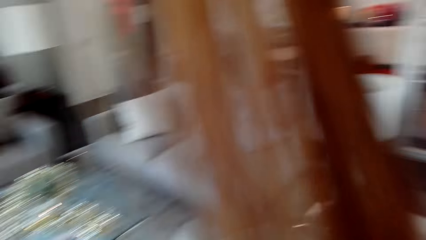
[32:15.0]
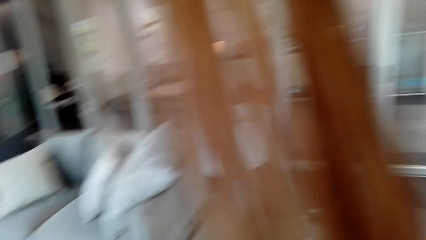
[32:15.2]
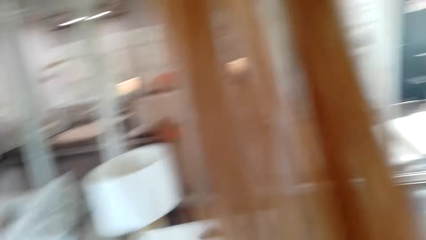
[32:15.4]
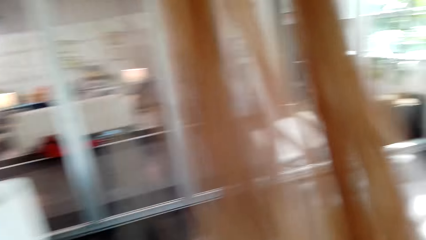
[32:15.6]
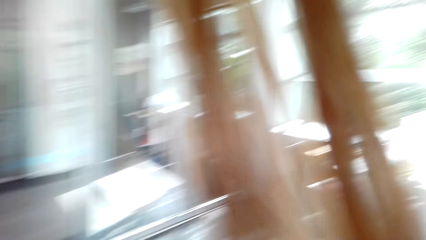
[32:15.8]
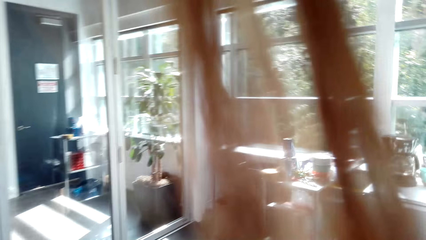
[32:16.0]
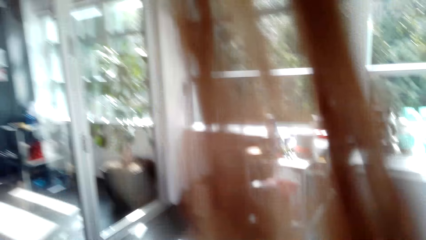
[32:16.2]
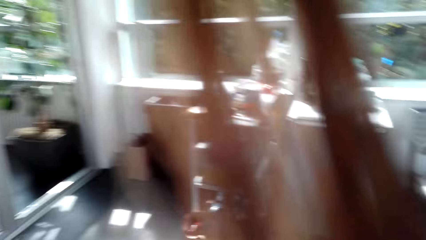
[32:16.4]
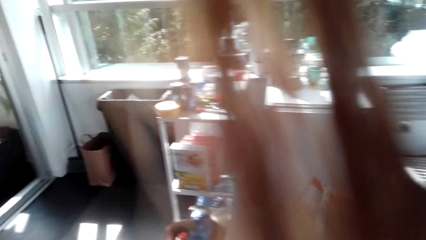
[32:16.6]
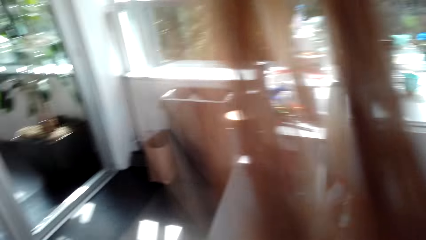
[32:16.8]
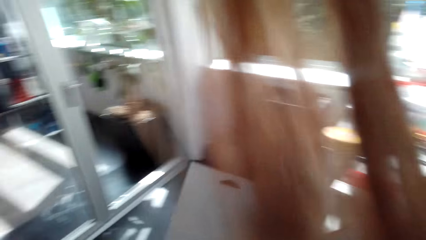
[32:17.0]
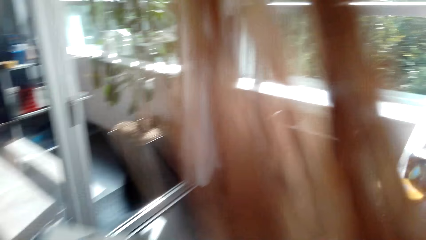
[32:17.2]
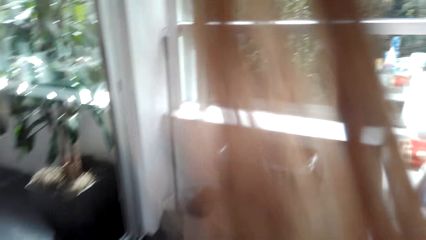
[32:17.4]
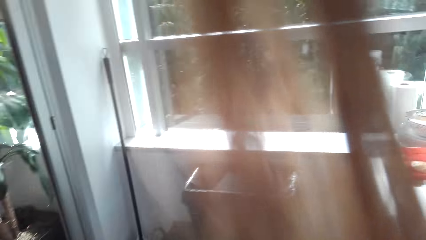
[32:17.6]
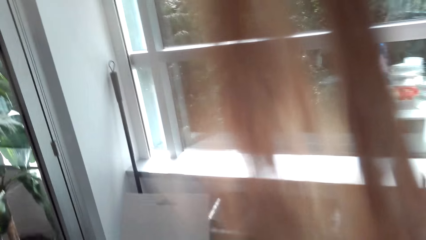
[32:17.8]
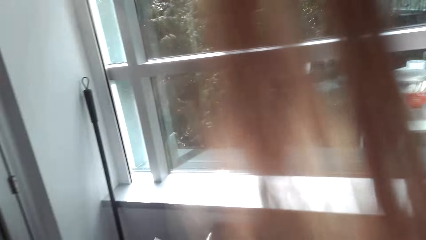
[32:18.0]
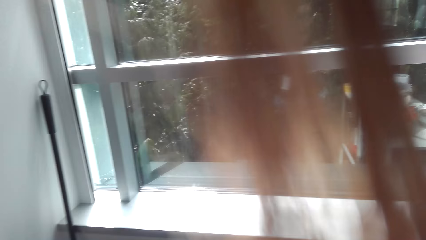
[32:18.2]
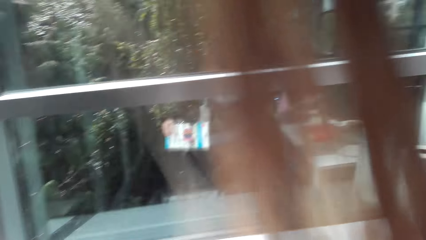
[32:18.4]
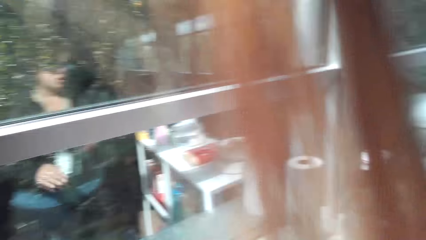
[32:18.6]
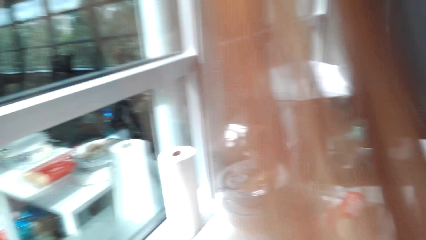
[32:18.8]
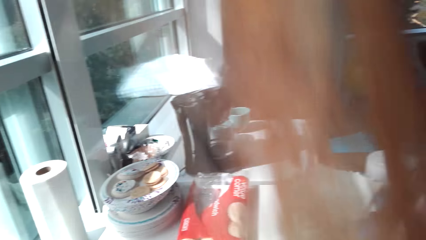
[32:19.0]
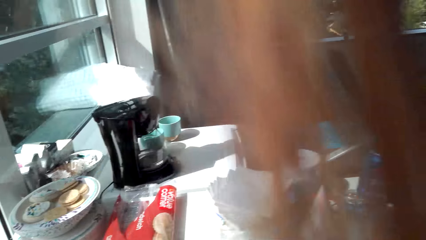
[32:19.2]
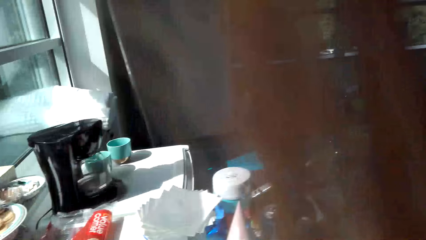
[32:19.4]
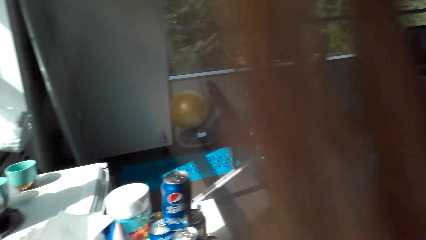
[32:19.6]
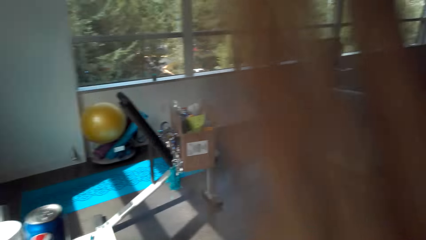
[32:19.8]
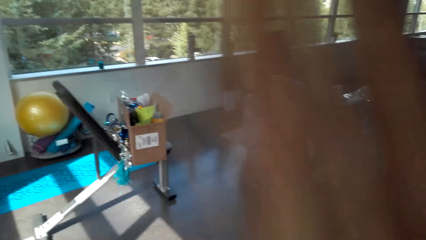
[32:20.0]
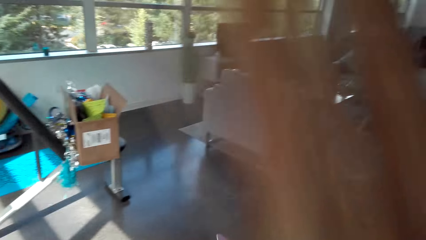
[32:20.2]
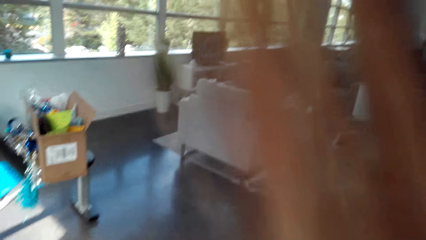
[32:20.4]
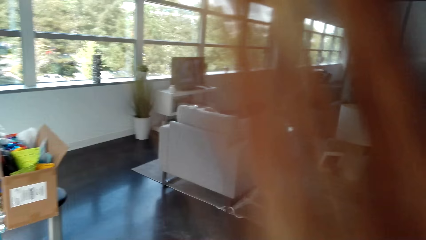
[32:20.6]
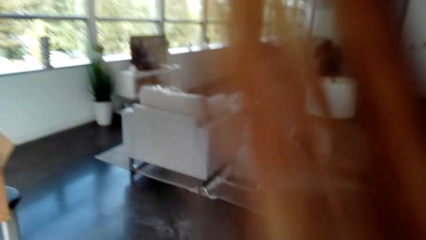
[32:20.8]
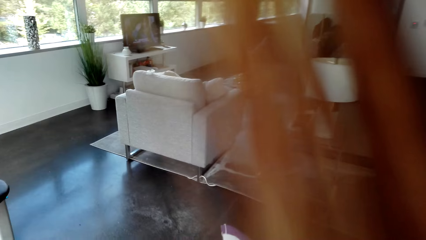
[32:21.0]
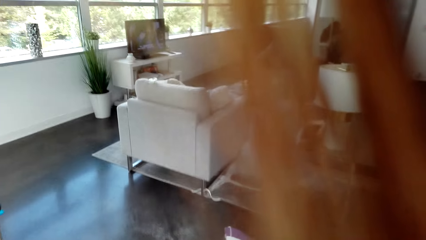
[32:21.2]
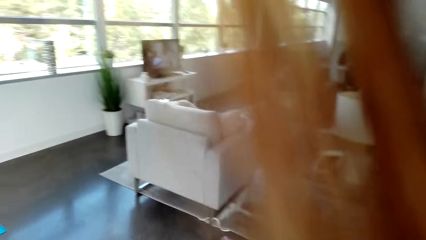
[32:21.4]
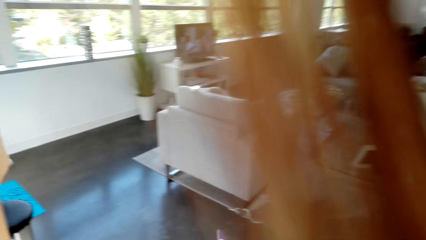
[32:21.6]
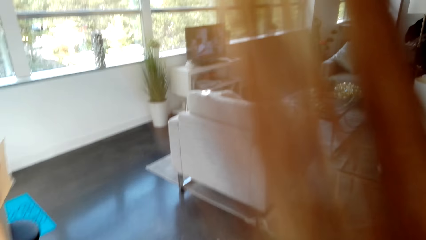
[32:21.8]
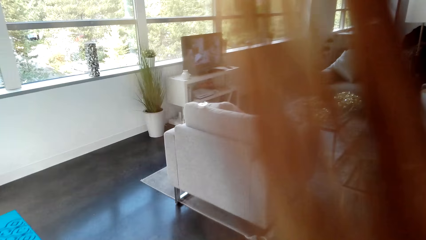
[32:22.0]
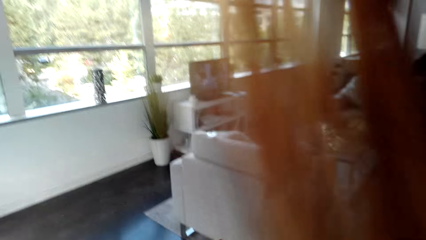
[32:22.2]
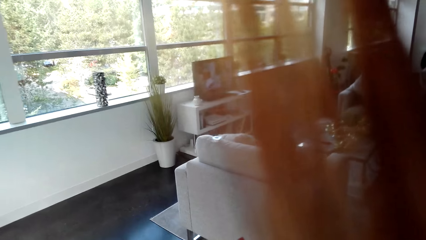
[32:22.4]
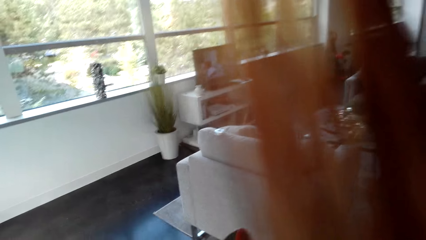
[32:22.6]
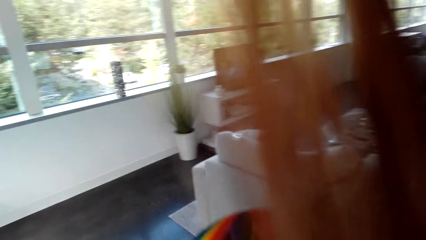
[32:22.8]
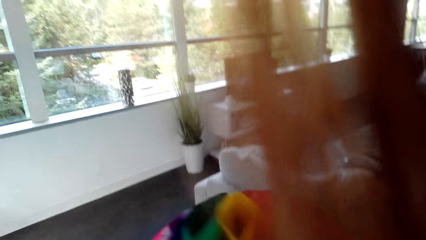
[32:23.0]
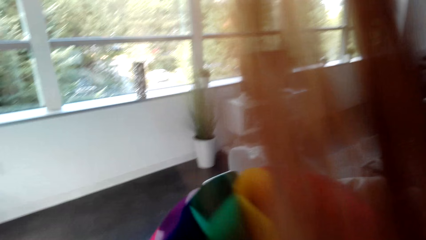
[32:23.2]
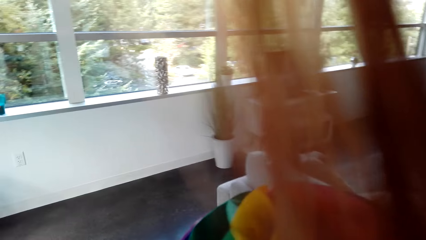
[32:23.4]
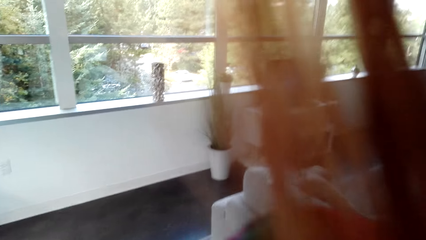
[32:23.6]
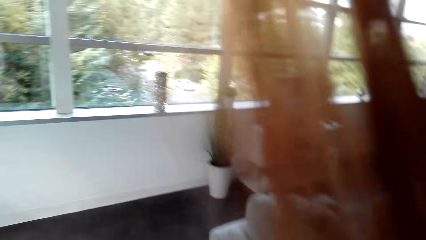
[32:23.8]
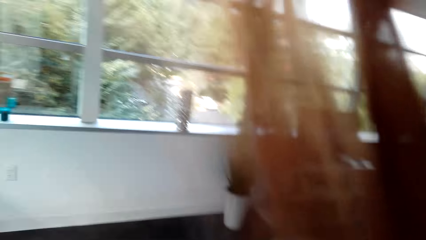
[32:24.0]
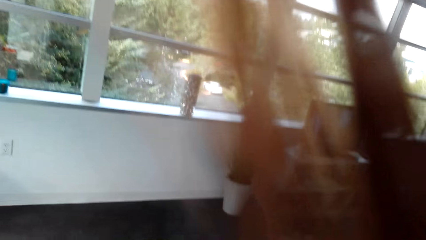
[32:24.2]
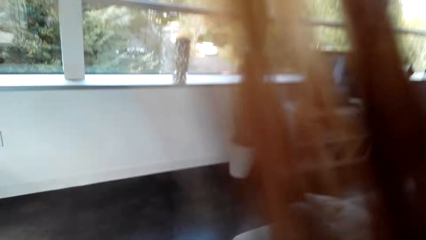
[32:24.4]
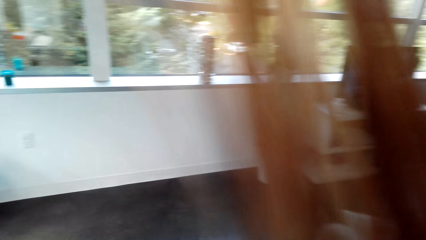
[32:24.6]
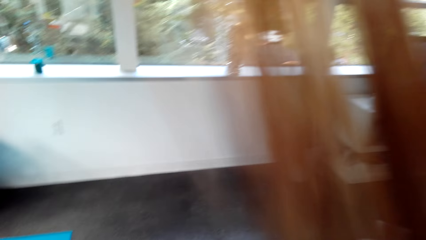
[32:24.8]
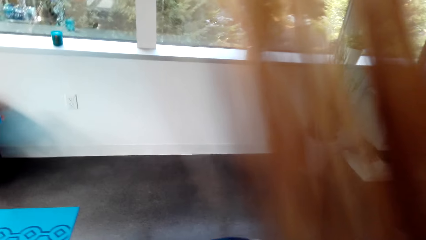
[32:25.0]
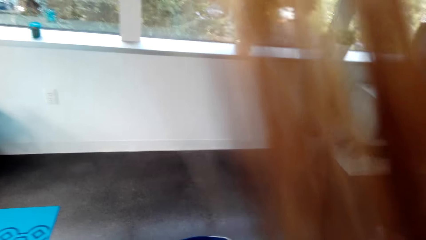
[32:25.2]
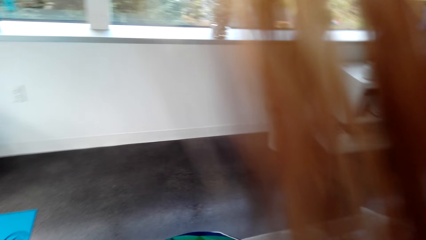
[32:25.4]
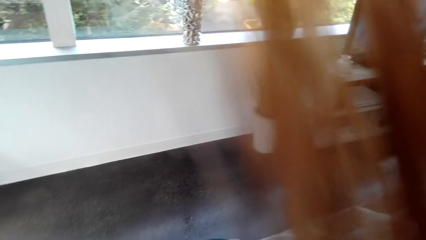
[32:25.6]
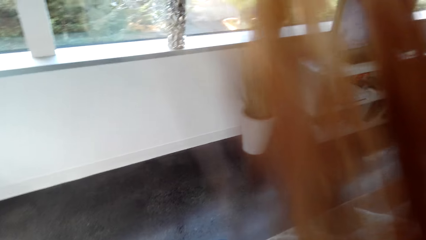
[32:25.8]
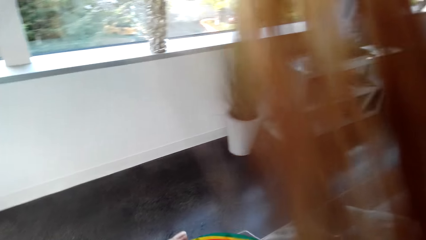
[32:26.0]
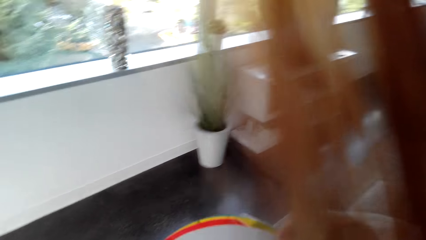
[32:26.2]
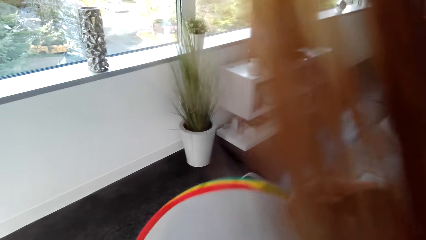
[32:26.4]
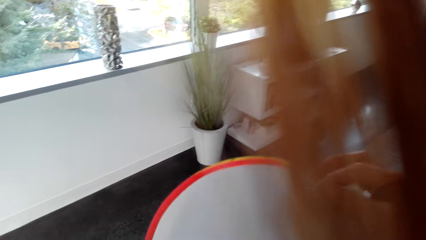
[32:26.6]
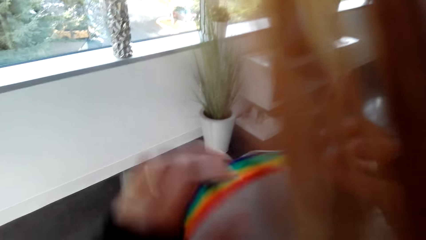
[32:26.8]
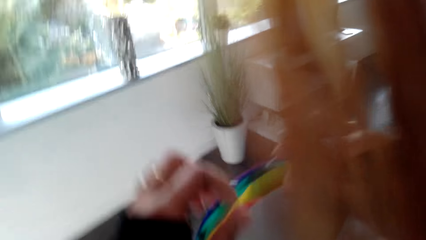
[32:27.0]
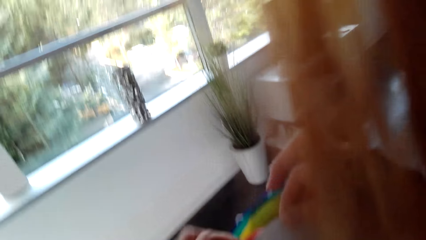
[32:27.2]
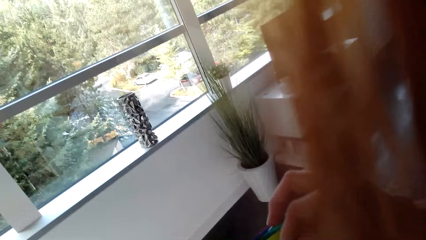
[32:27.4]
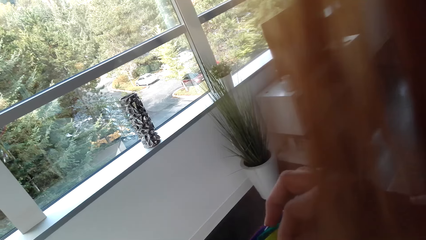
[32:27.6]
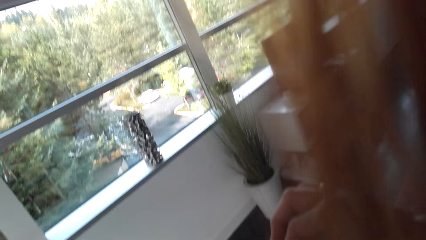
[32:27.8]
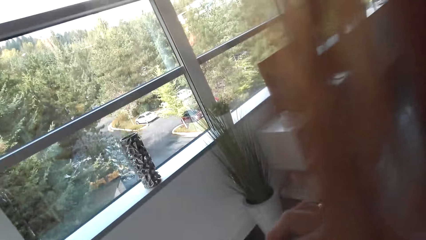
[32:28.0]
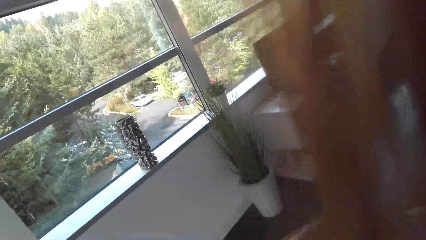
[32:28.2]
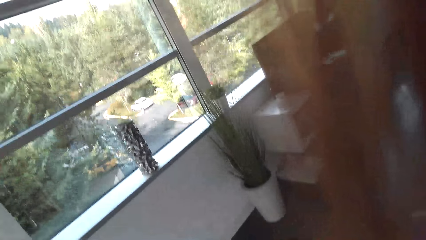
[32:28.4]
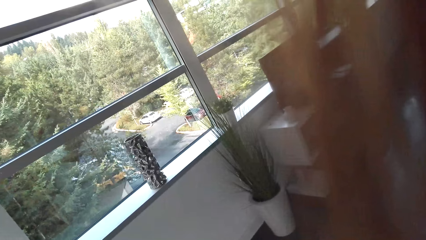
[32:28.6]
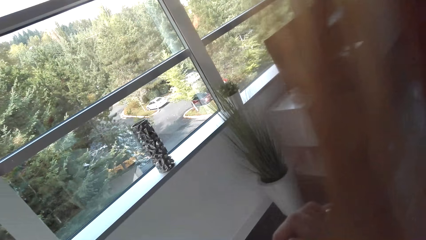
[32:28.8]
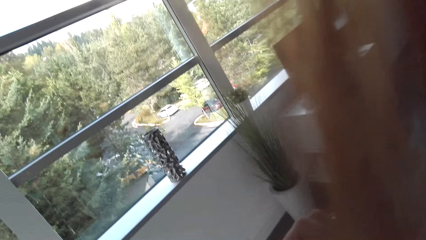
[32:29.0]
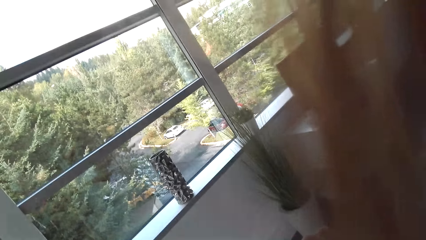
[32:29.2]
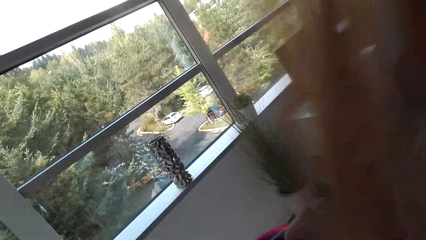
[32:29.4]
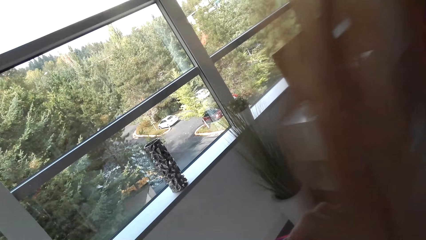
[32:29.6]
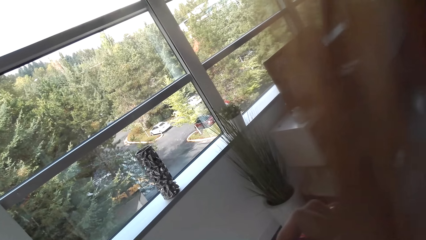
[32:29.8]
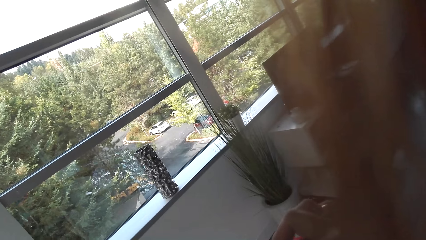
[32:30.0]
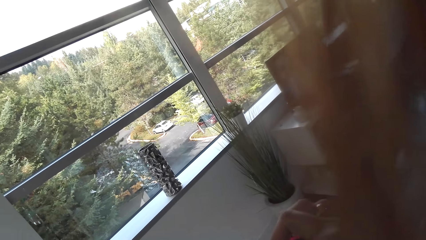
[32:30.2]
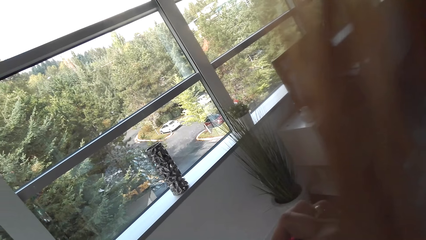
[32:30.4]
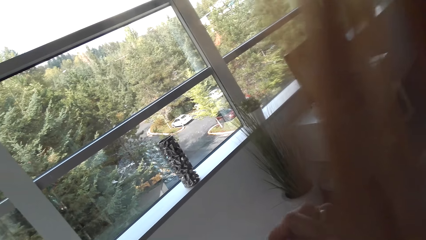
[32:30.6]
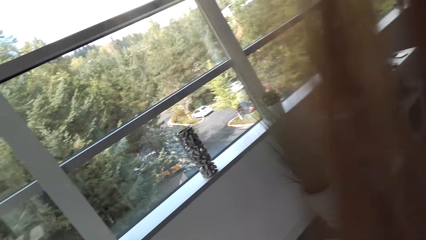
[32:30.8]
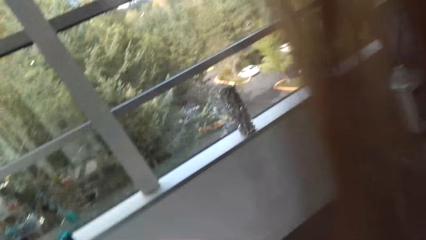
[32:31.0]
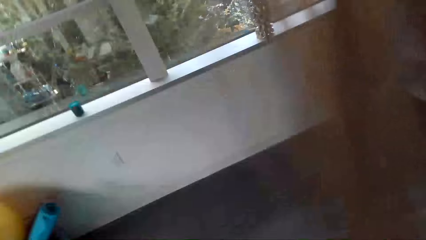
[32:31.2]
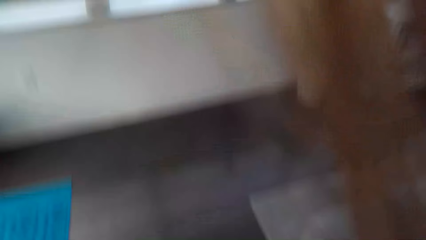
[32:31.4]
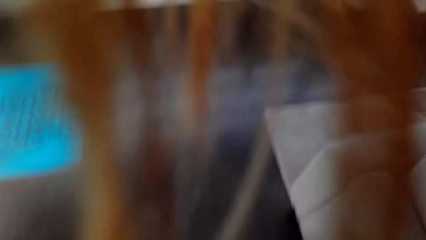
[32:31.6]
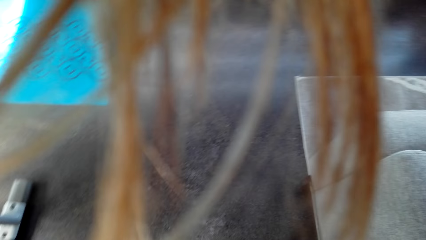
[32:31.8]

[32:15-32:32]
The camera wearer walks around. They look around. They walk around. They pick up the ribbon decoration. They look around.
